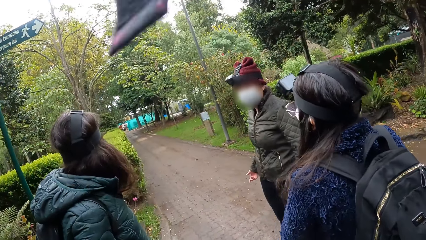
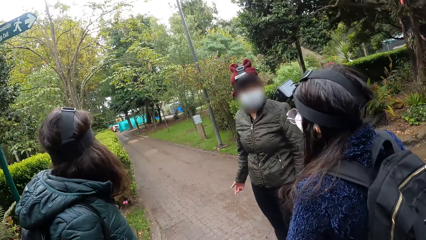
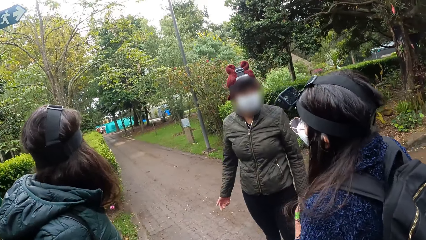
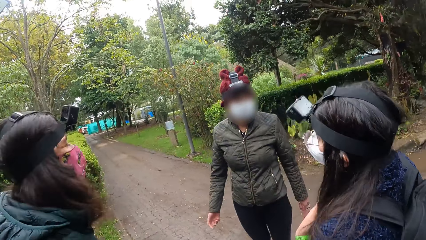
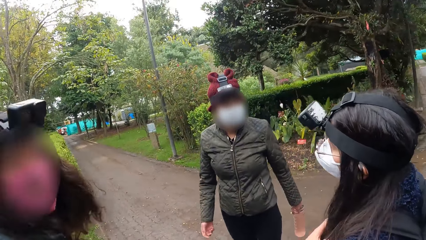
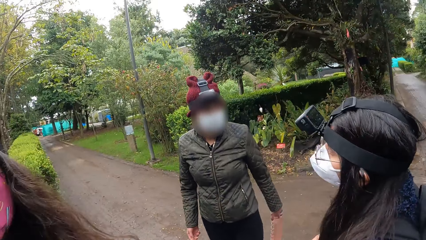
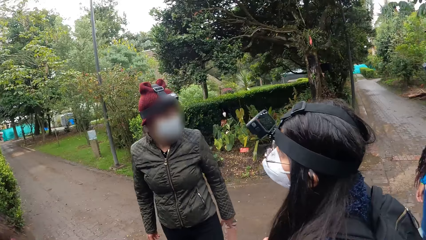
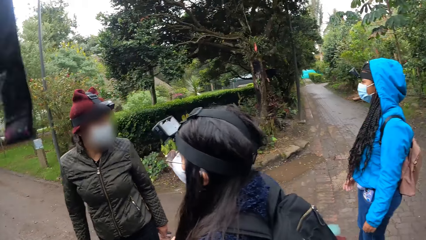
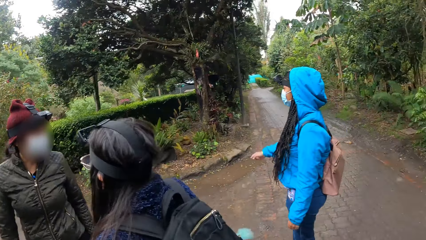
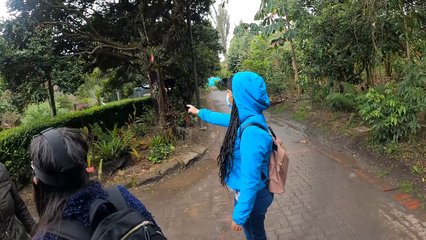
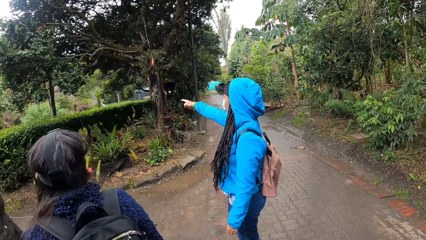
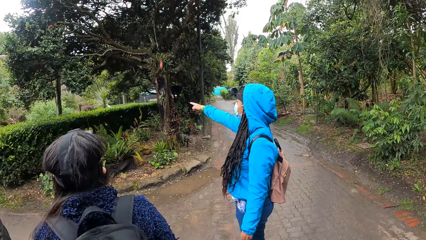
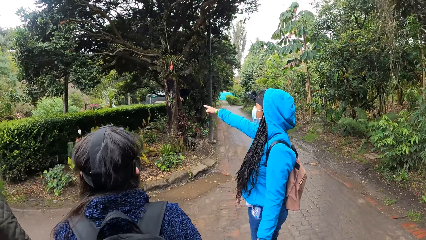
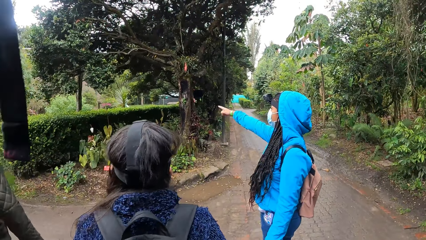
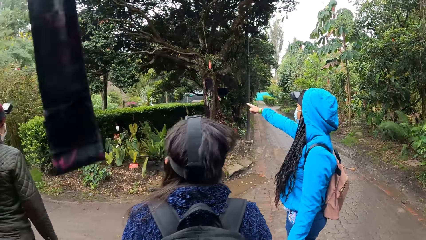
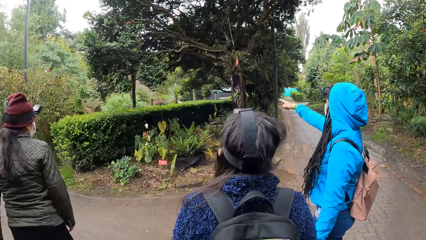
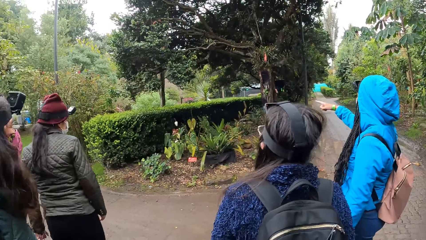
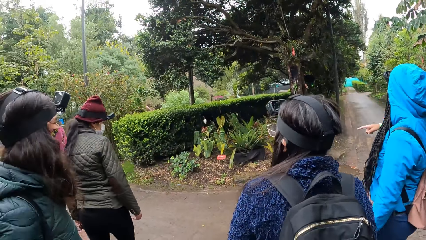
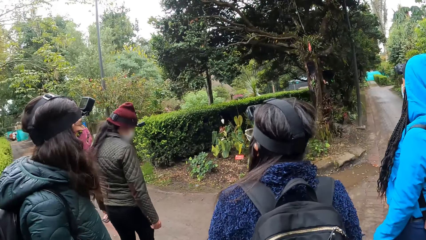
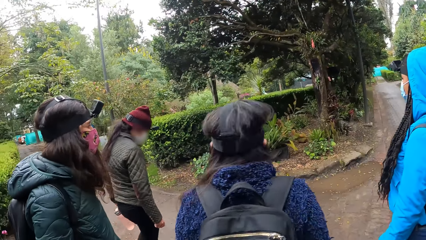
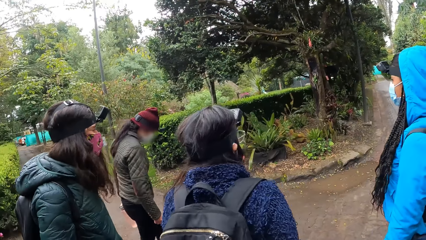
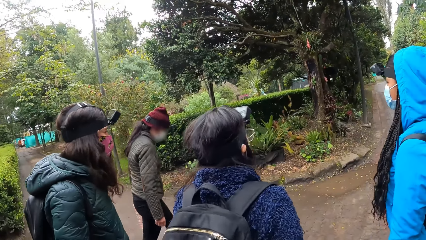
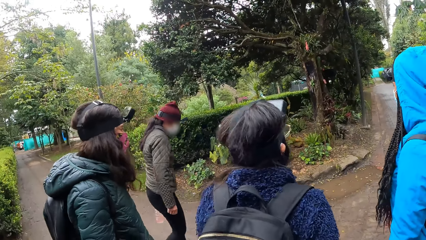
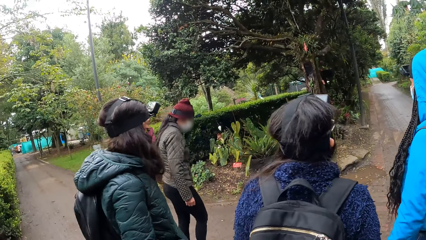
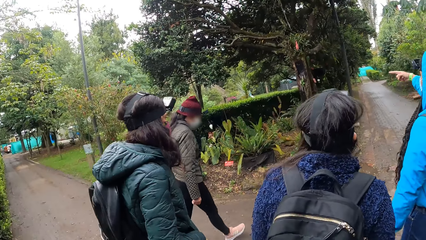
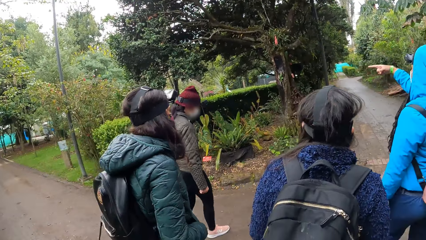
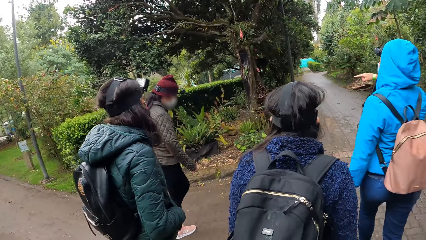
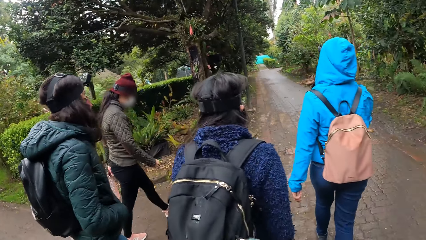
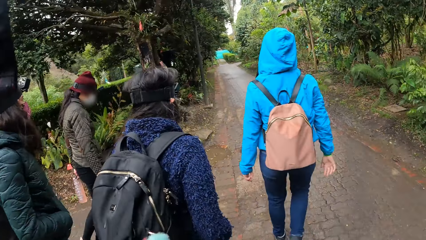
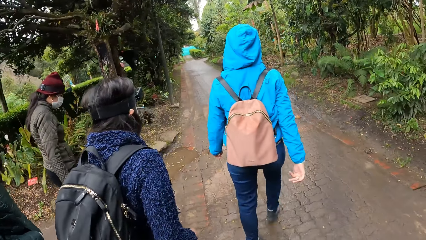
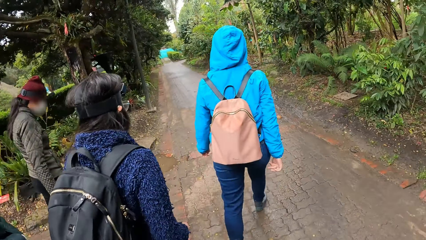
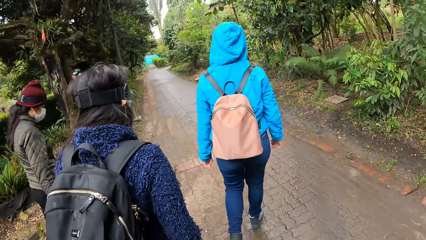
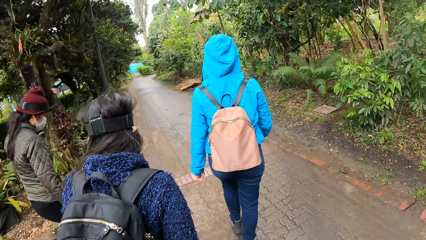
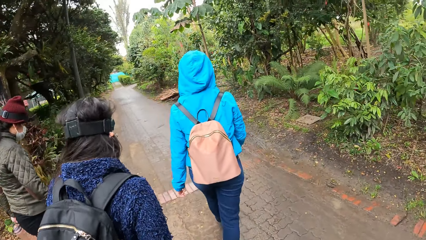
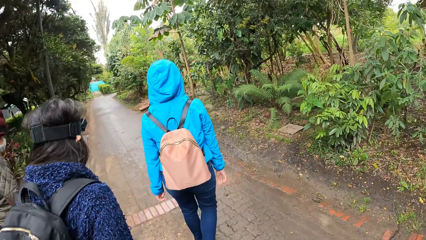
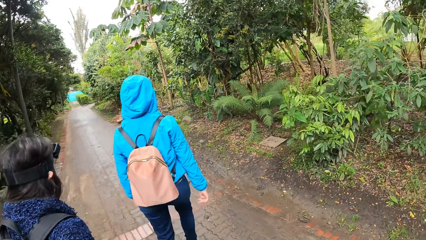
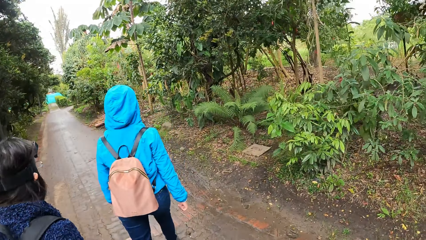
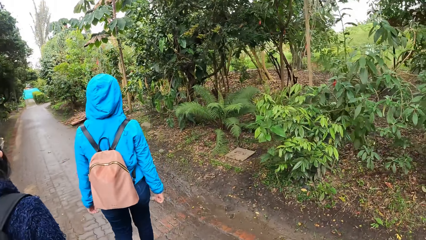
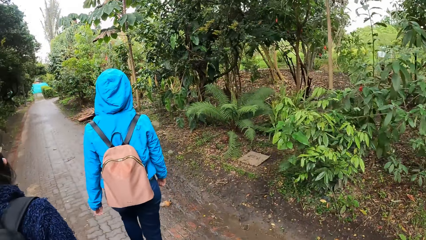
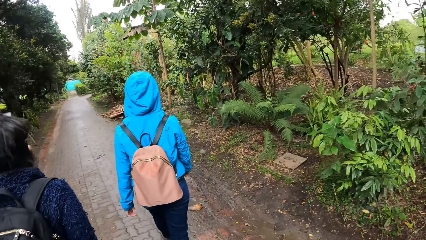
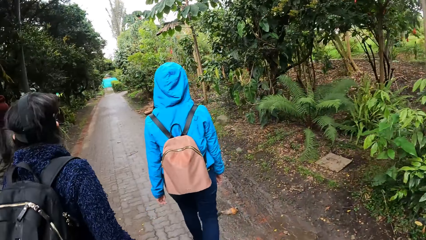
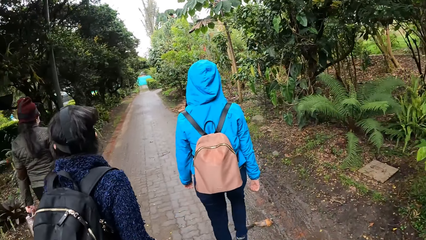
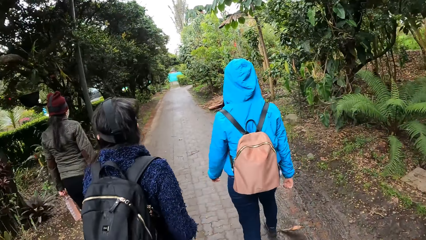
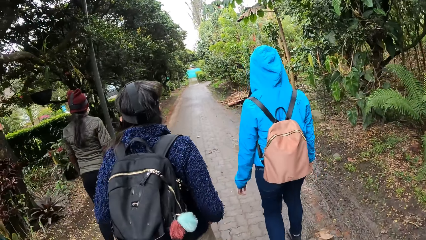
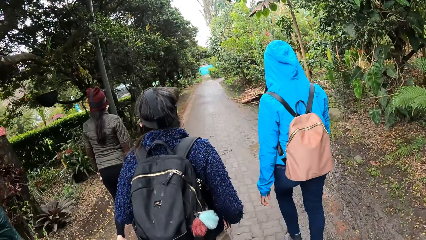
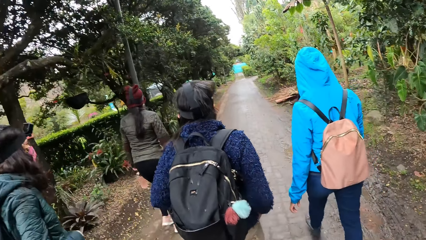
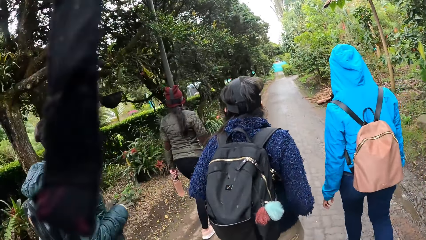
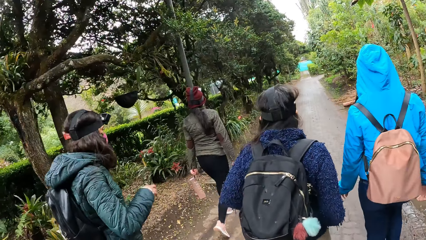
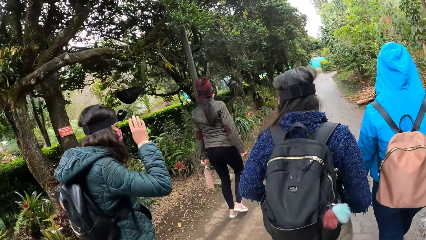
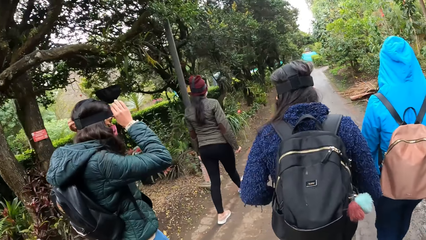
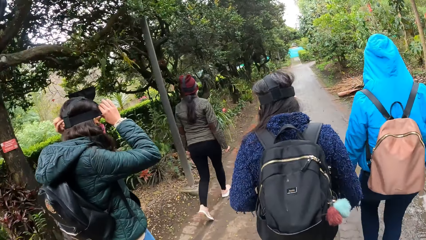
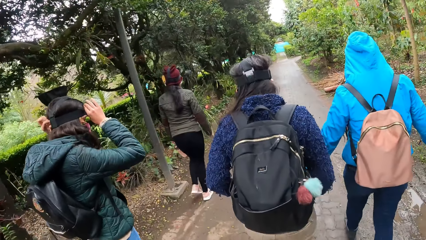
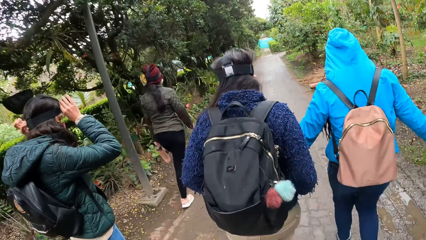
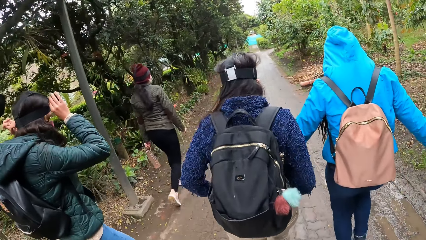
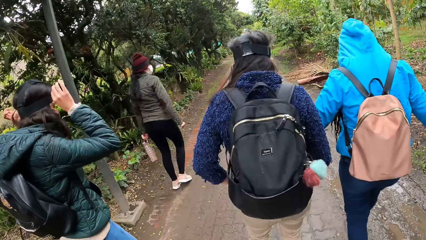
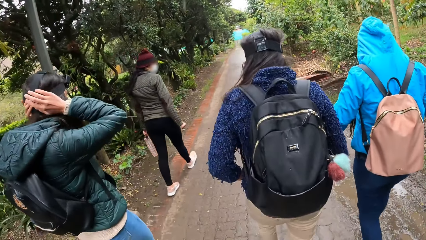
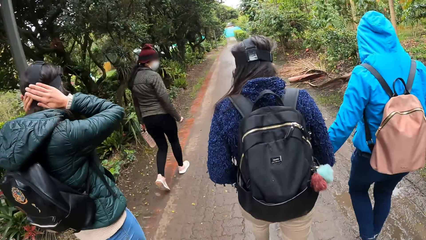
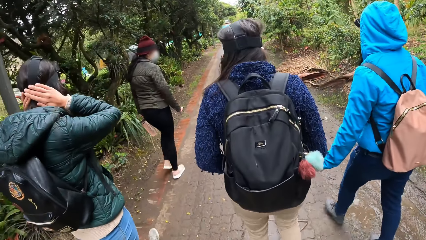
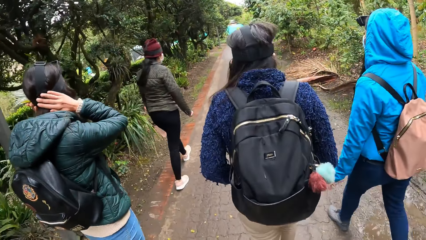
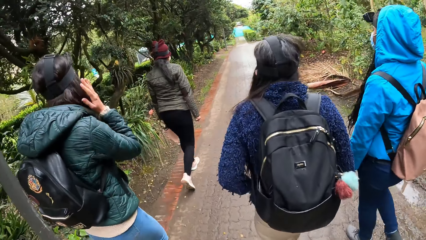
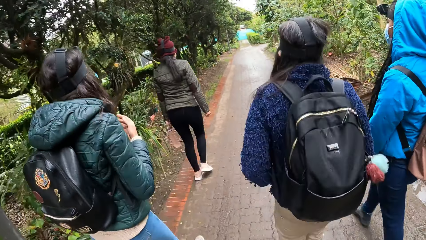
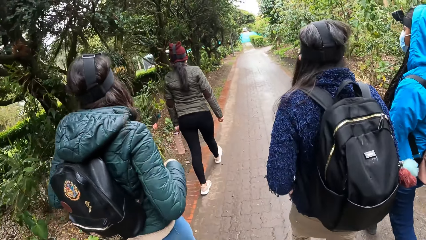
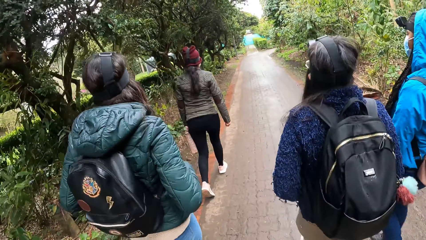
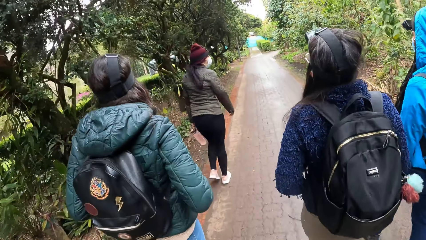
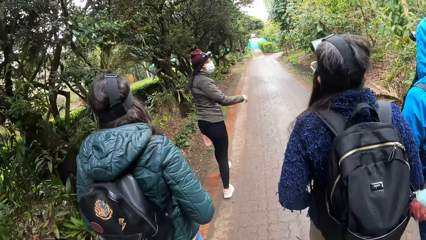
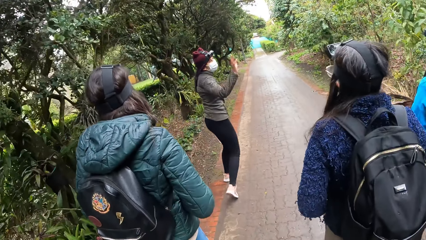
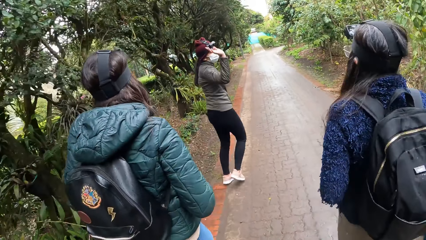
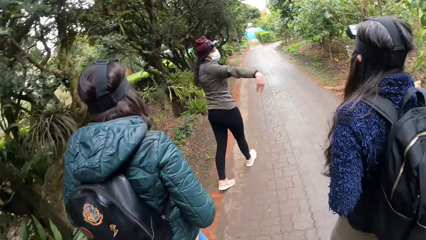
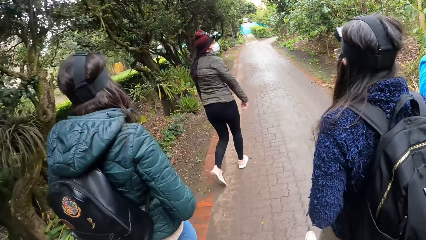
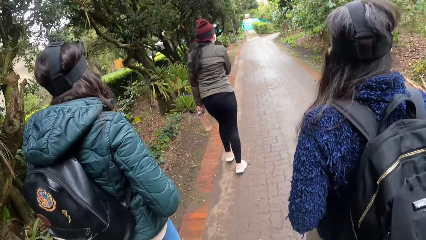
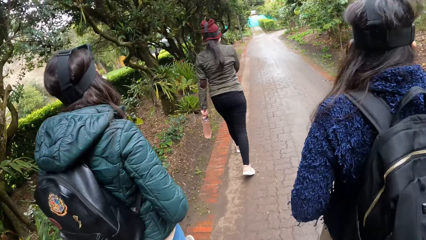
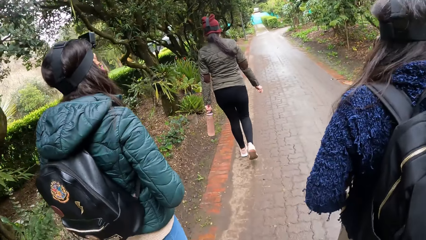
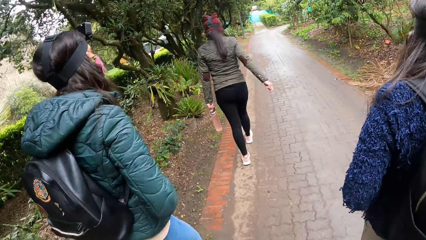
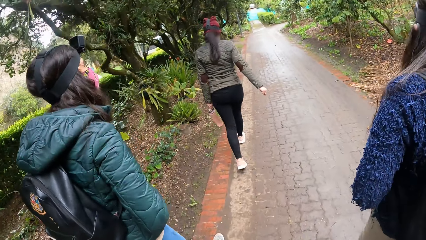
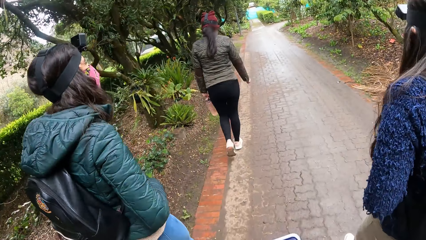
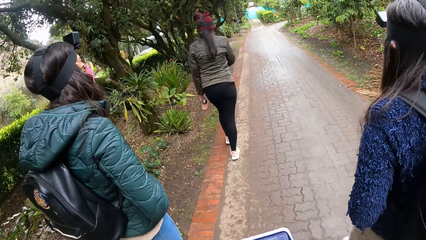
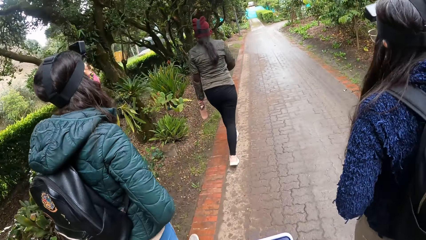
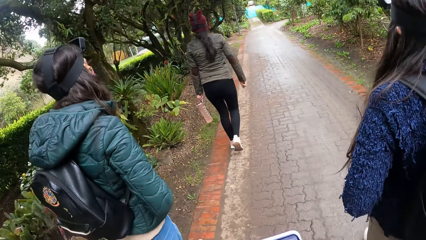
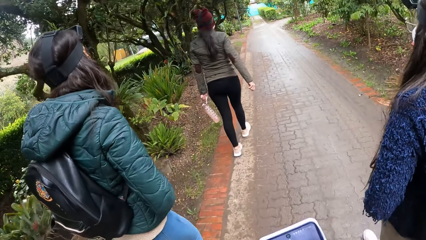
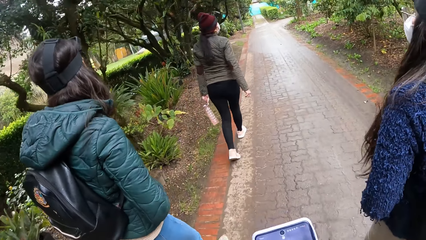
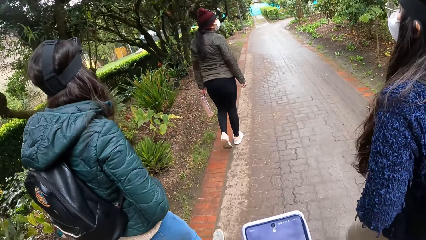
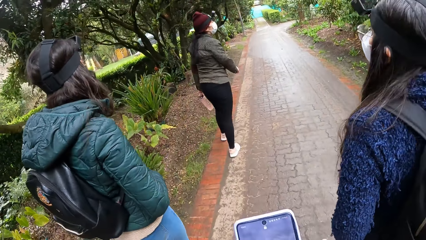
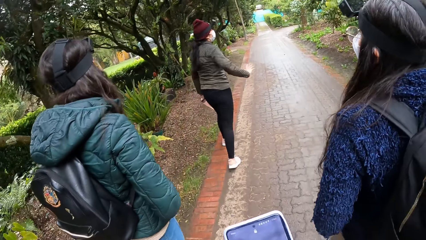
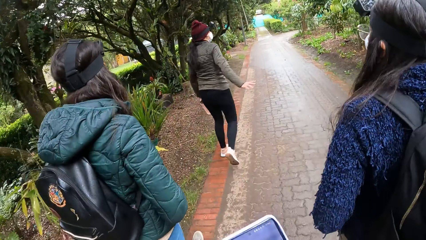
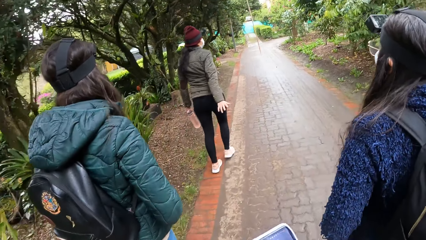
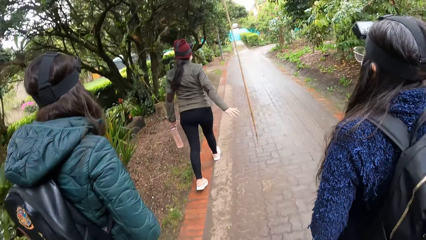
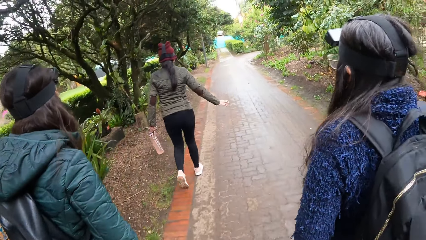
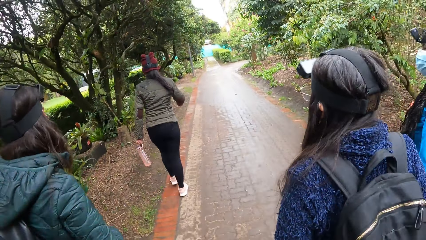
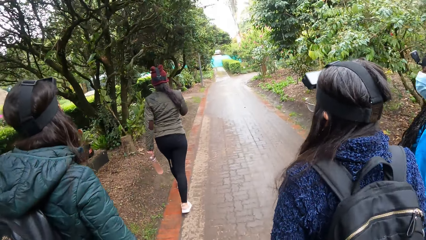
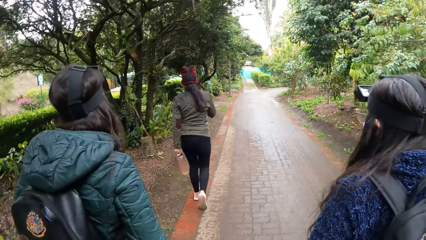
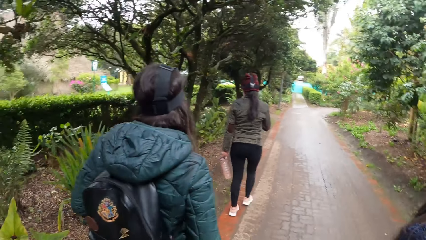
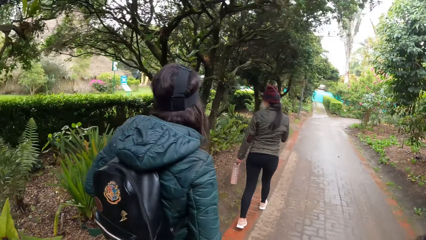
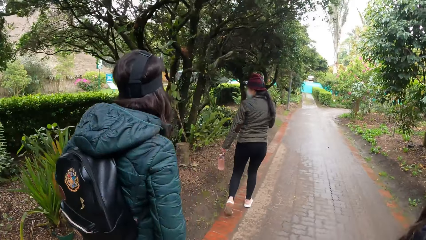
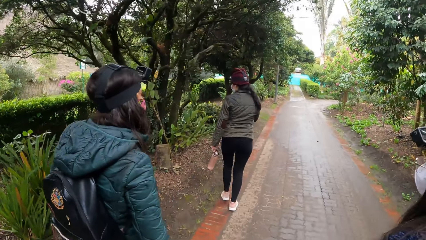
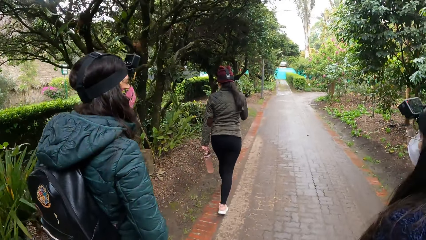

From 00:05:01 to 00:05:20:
A woman interacts with another woman, a third woman, a fourth woman and the camera wearer. The fourth woman adjusts a camera head gear on her head with both hands. The third woman interacts with the second woman, the first woman, the fourth woman and the camera wearer. The camera wearer holds the phone on her hand.
